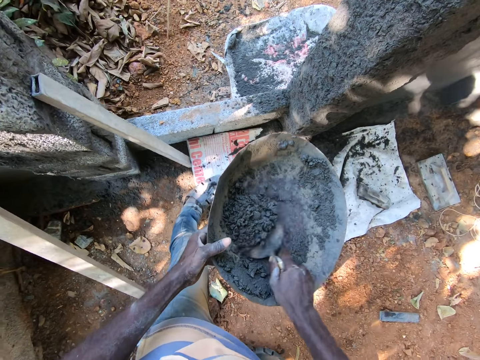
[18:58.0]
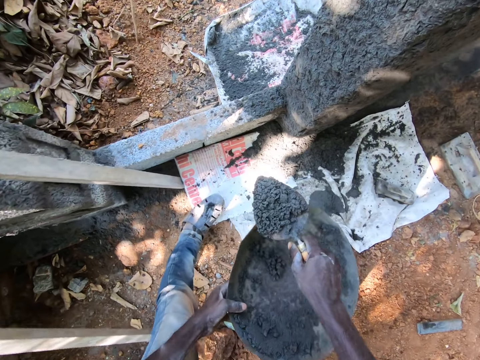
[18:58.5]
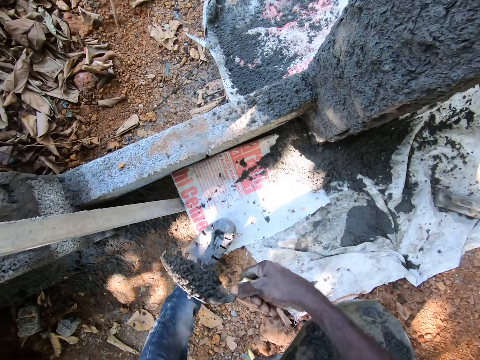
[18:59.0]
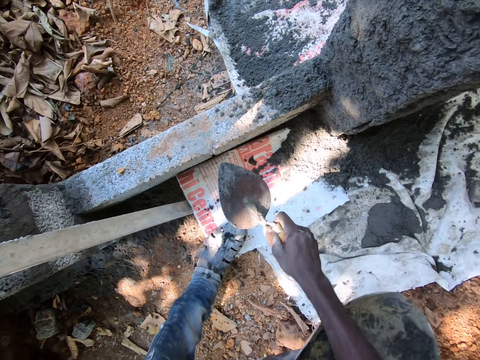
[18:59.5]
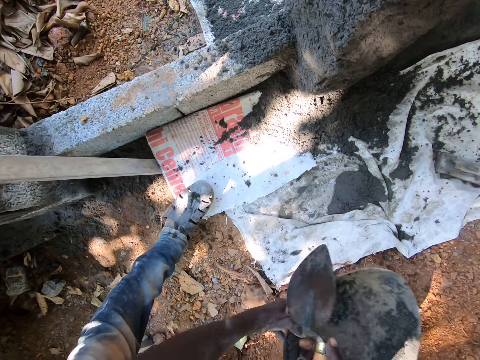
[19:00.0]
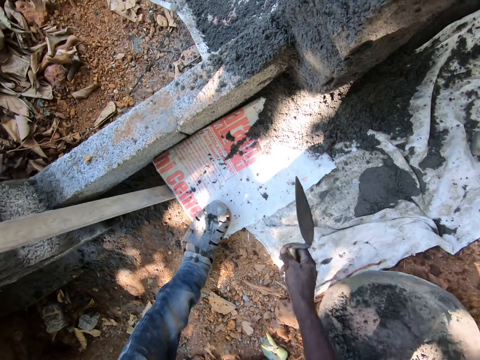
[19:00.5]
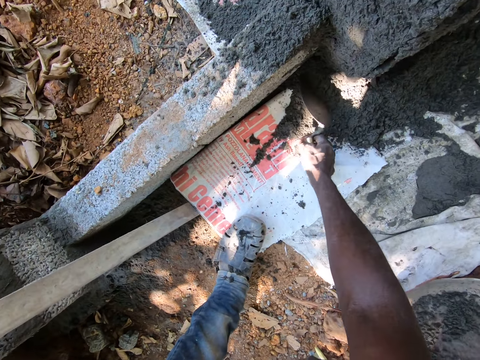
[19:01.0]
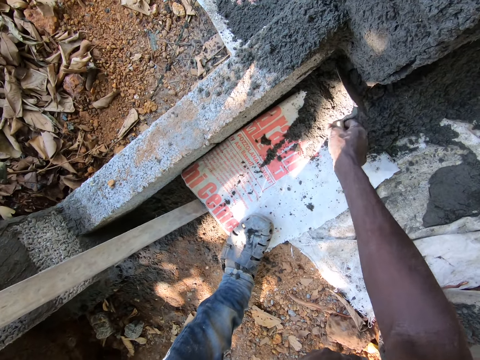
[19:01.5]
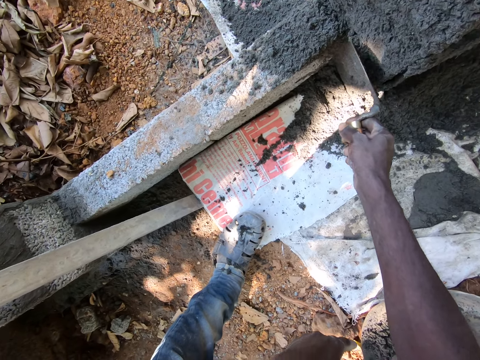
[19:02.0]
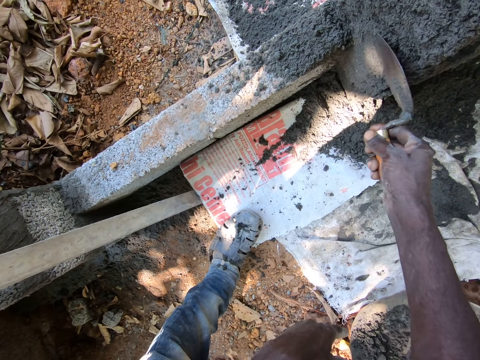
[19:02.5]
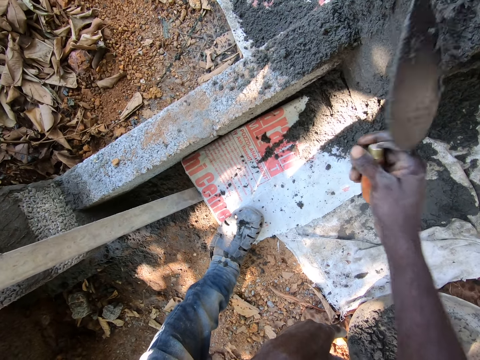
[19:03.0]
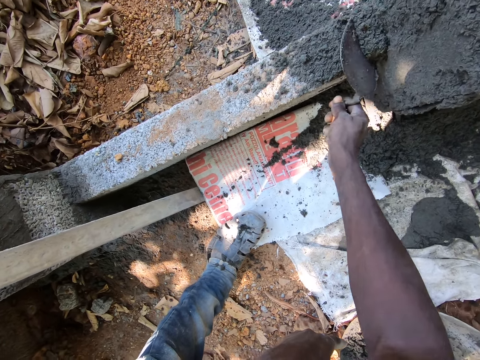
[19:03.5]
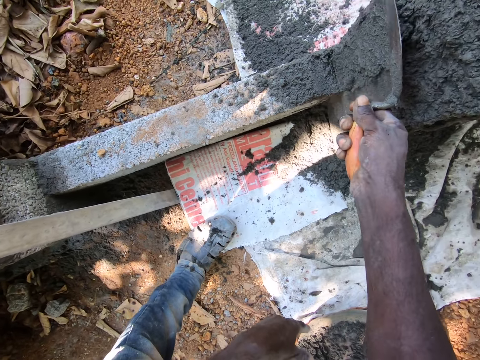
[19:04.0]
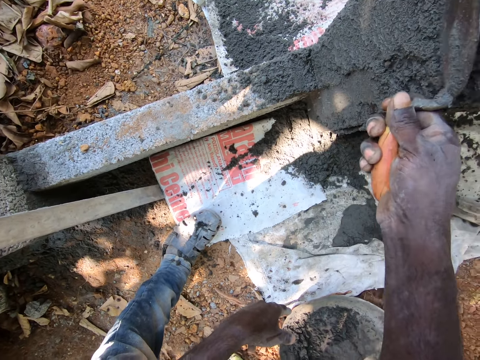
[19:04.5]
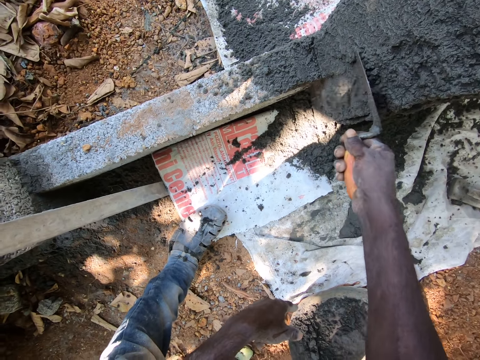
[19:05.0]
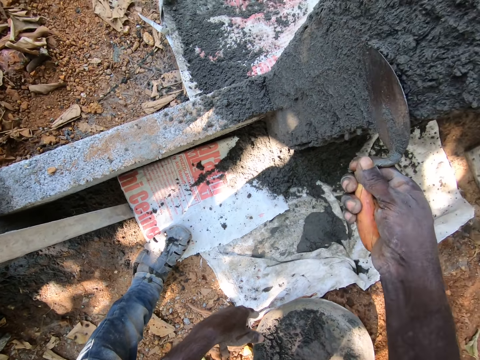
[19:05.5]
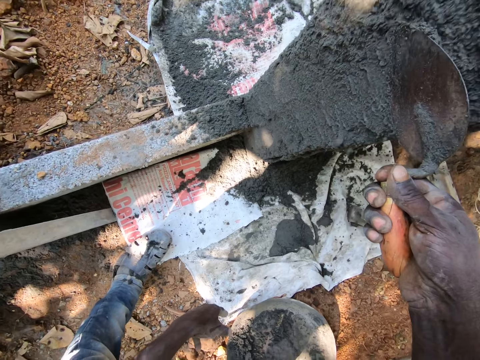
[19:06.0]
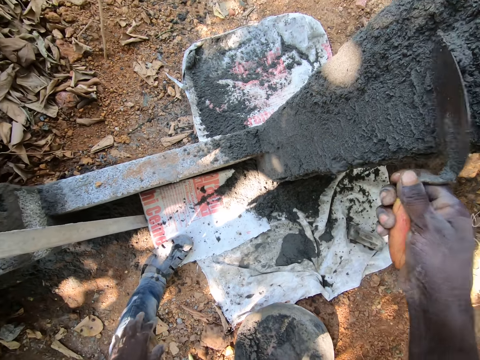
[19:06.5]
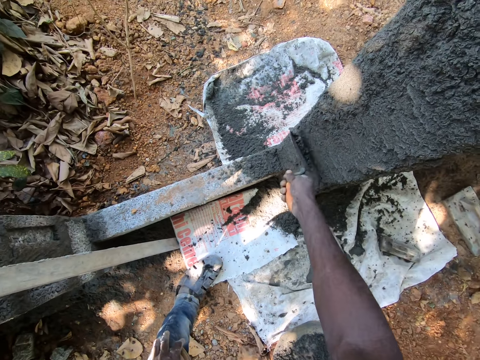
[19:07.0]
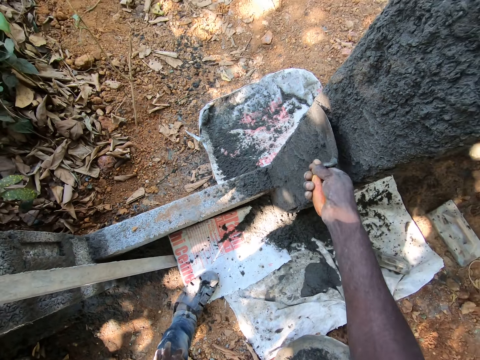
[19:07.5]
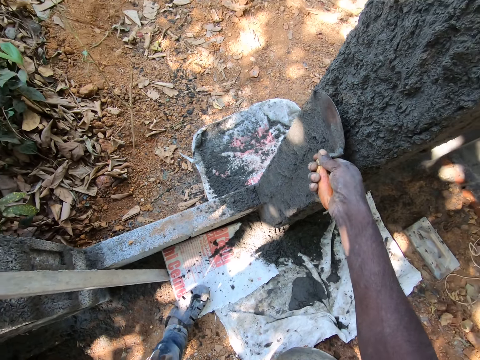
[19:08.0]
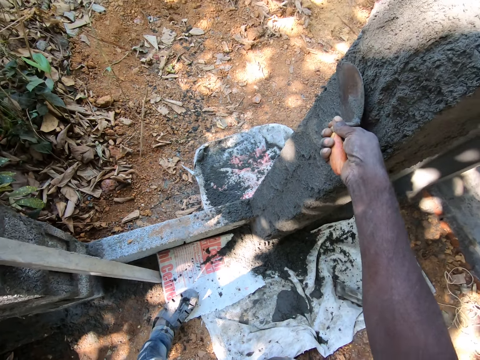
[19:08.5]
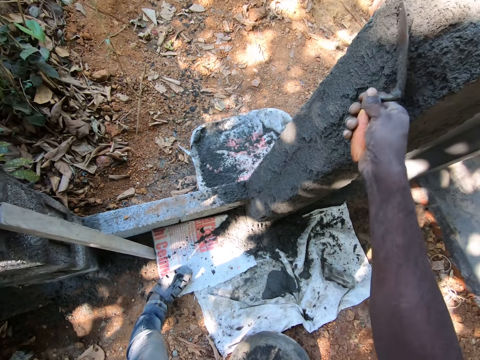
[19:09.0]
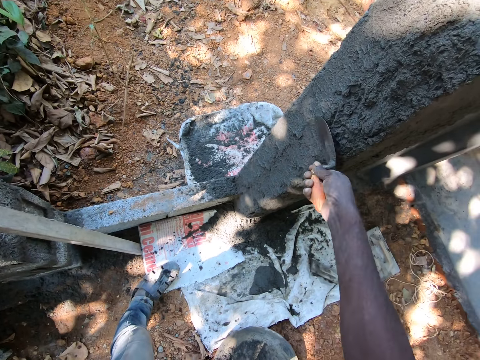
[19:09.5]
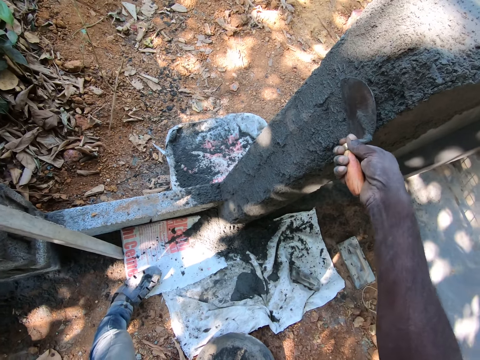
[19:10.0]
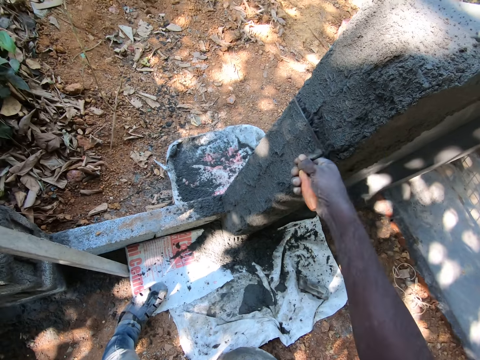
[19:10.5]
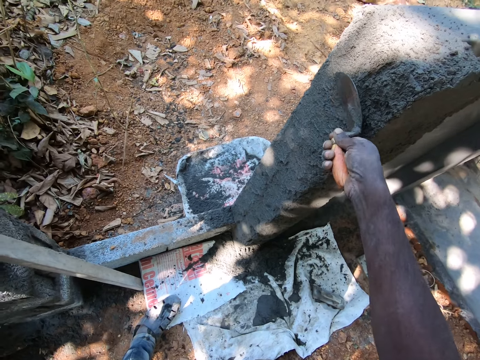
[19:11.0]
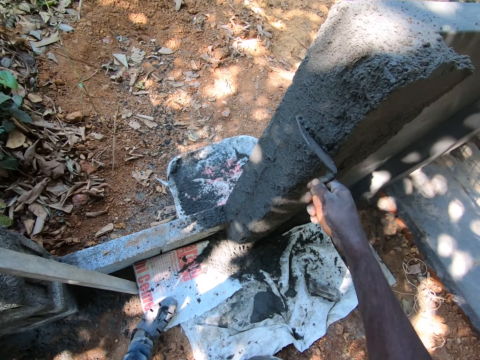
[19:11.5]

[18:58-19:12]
The camera wearer scoops mortar from the pan with the trowel in his right hand. He plasters the wall with the mortar in the trowel in his right hand. He drops the pan on the ground with his left hand. He smoothens the mortar on the wall with the trowel in his right hand. He converses with a man.

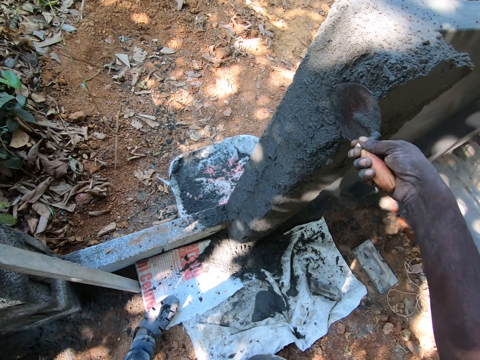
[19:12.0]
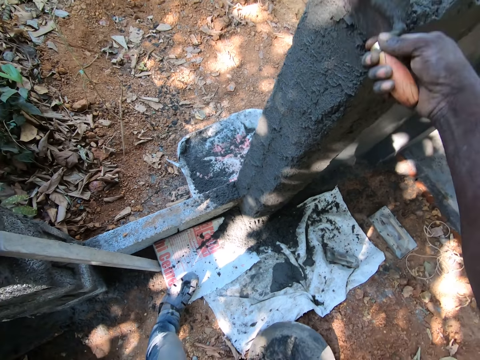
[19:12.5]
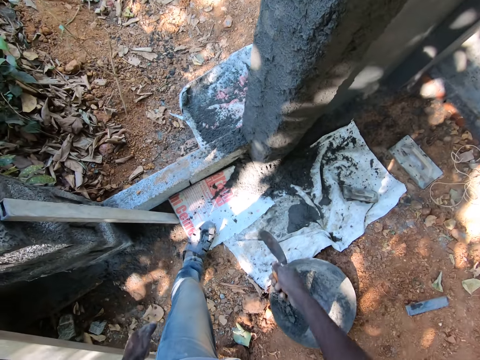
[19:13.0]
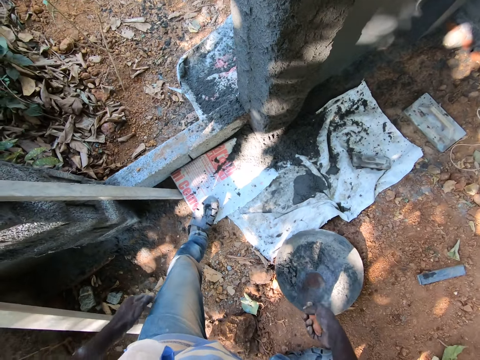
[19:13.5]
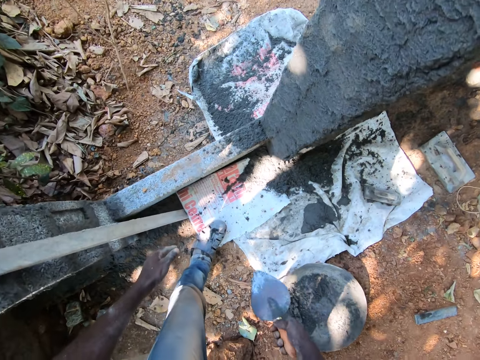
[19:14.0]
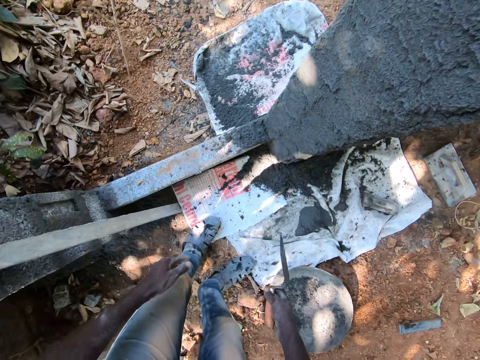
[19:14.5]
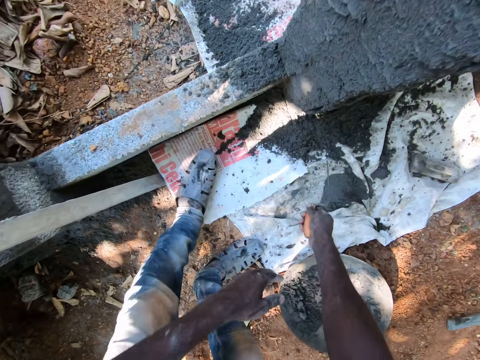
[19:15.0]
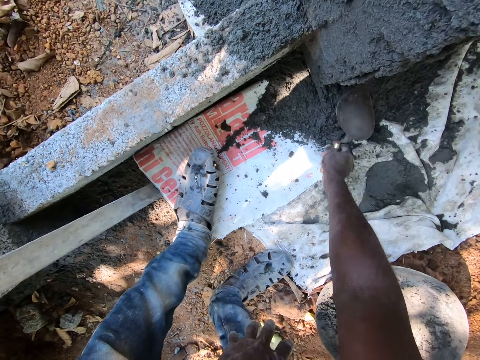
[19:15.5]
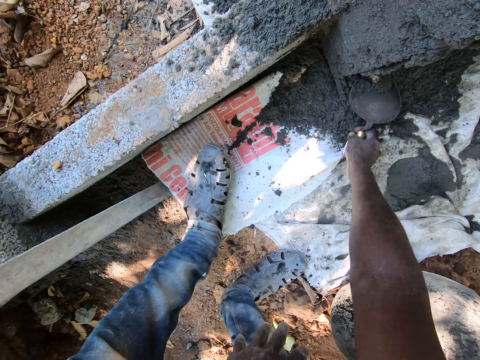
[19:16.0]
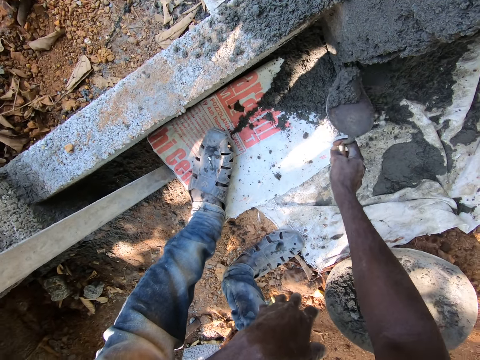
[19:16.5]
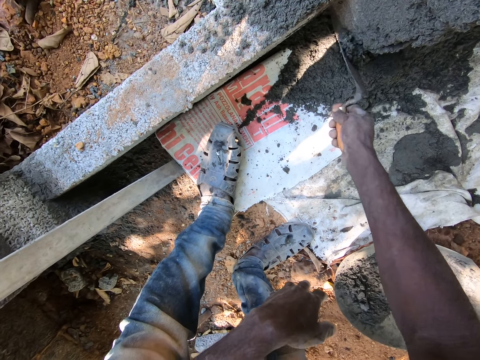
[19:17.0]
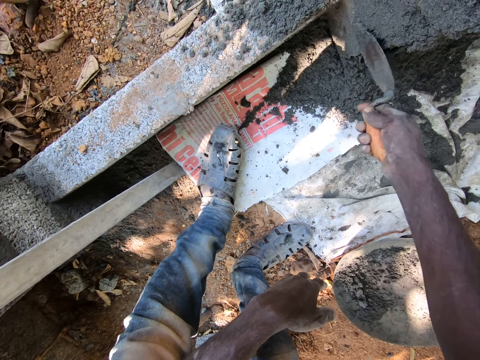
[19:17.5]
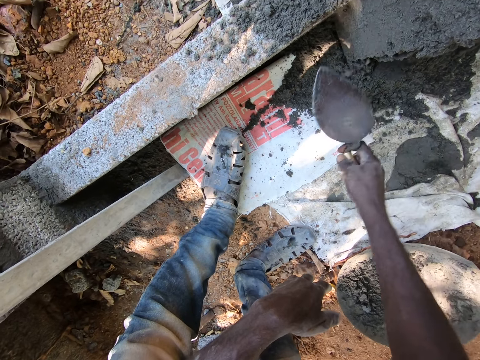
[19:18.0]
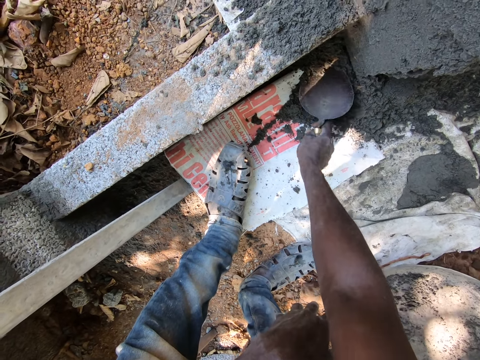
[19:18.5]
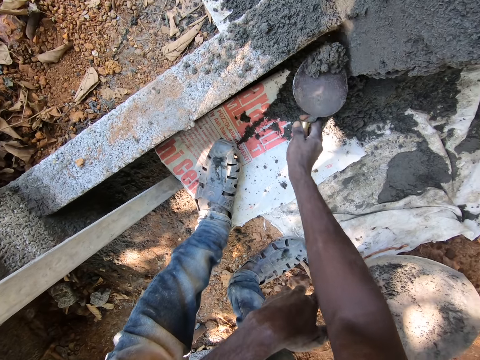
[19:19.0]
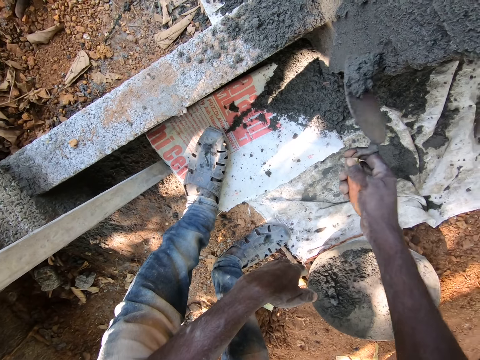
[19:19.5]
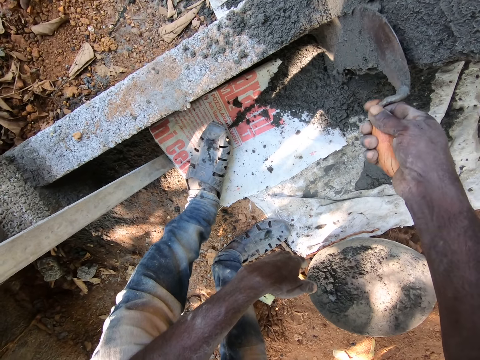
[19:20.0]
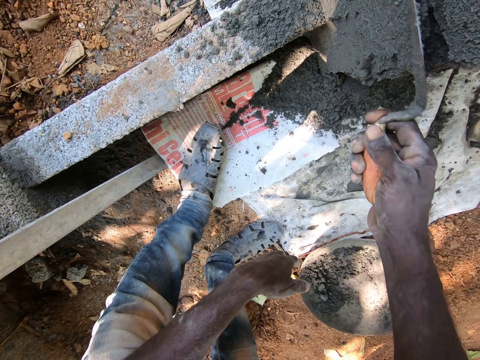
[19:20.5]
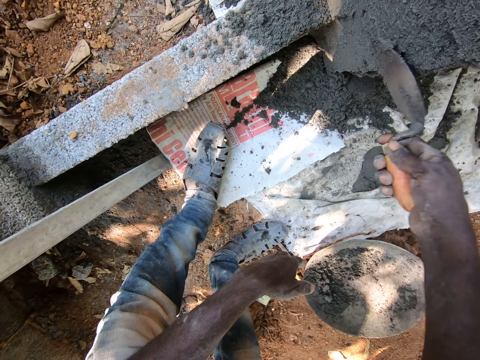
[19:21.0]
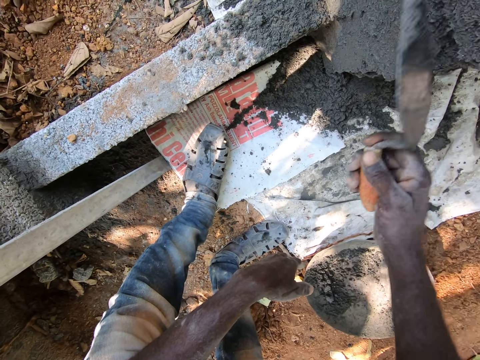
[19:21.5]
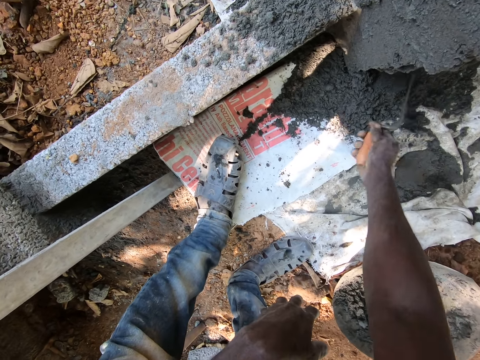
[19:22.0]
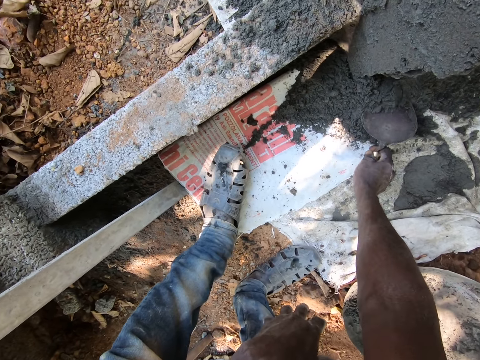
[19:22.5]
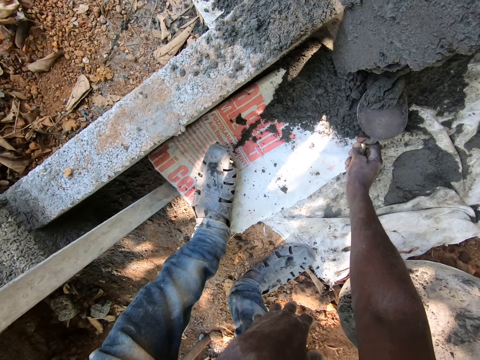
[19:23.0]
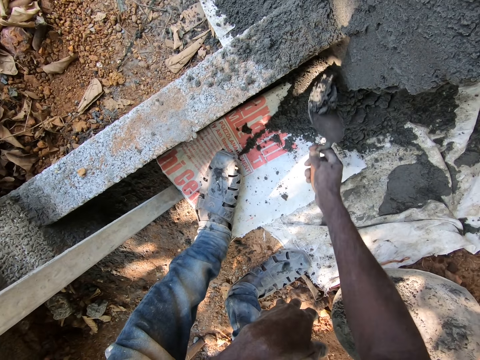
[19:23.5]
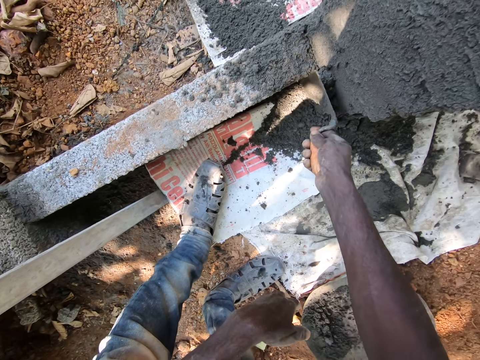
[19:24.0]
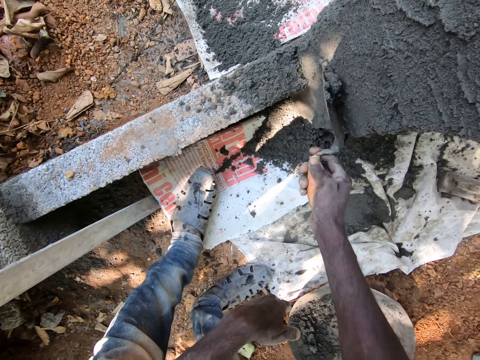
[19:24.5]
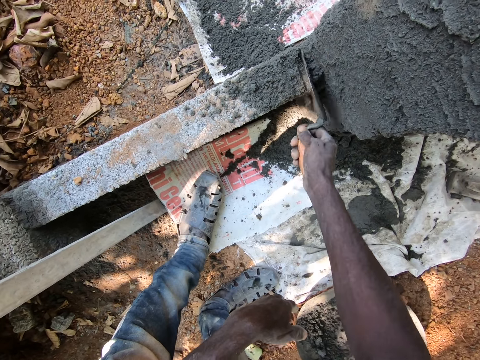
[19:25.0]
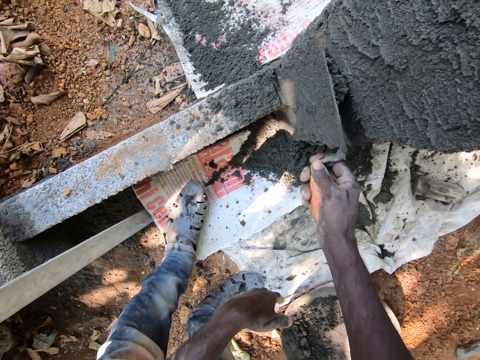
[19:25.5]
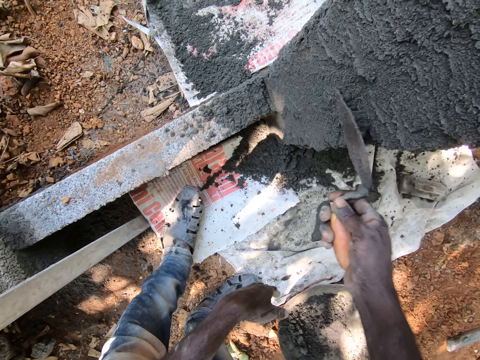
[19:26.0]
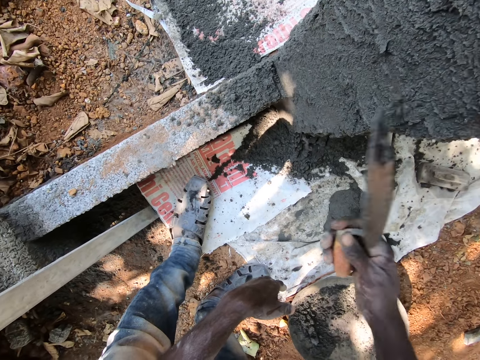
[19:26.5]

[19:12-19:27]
The camera wearer bends towards the floor. He takes mortar from the ground with the trowel in his right hand. He plasters the wall with the mortar in the trowel in his right hand. He takes the mortar from the ground with the trowel in his right hand. He plasters the wall with the mortar in the trowel in his right hand. He smoothens the mortar on the wall with the trowel in his right hand. He takes the mortar from the ground with the trowel in his right hand. He plasters the wall with the mortar in the trowel in his right hand. He smoothens the mortar on the wall with the trowel in his right hand.
